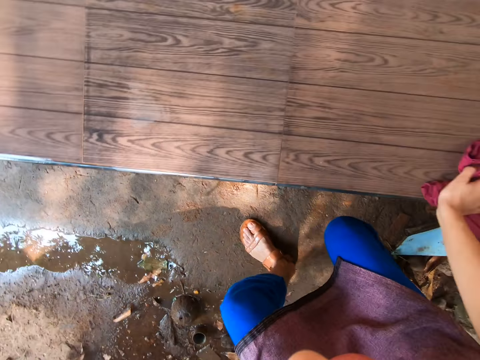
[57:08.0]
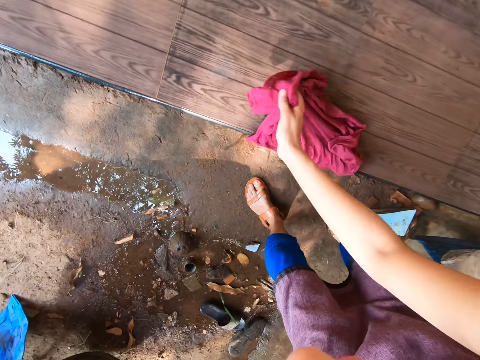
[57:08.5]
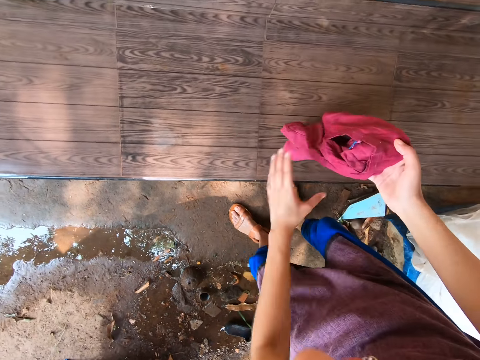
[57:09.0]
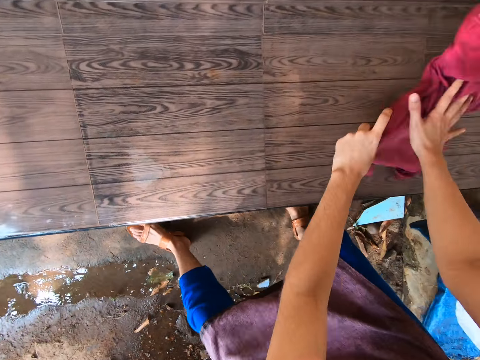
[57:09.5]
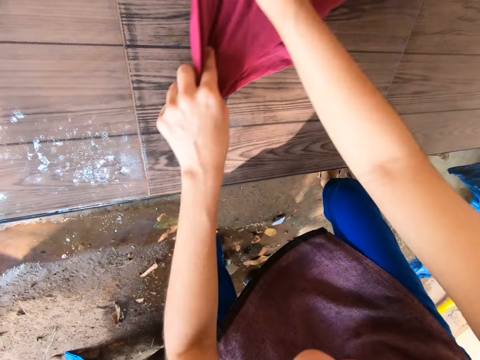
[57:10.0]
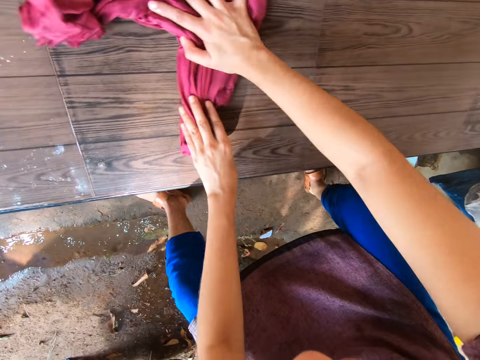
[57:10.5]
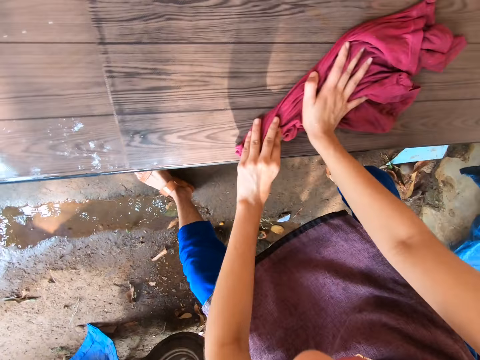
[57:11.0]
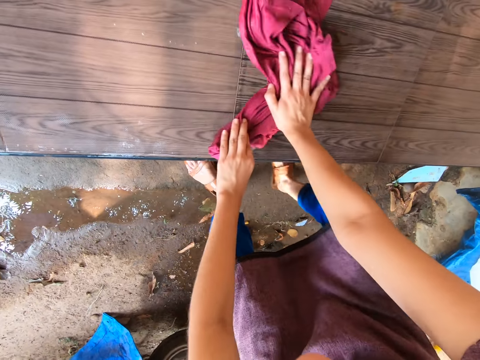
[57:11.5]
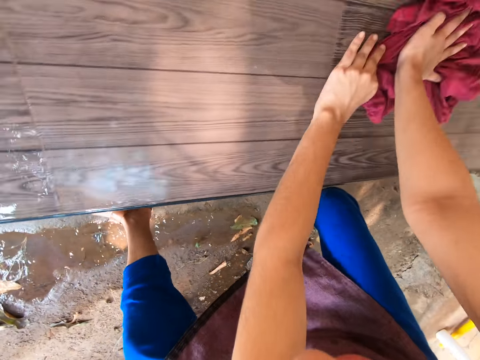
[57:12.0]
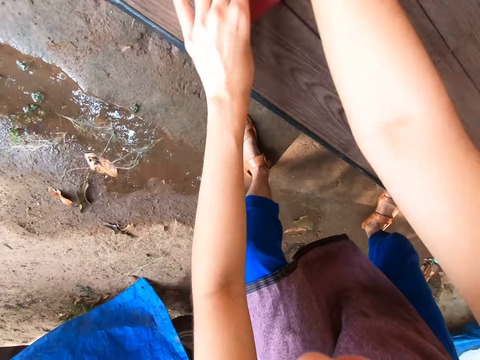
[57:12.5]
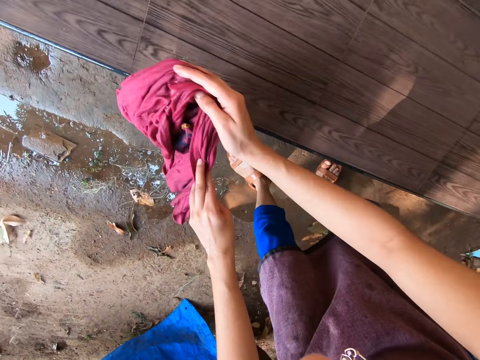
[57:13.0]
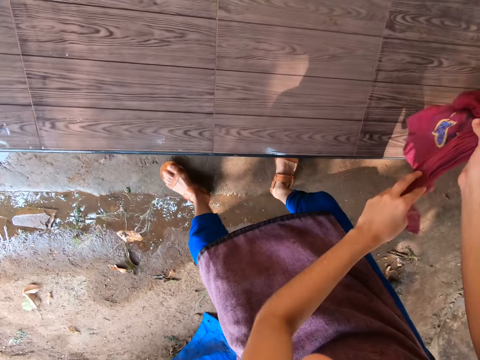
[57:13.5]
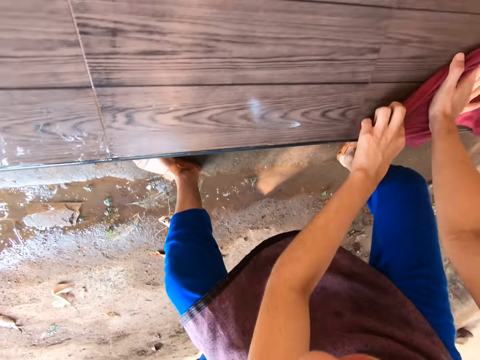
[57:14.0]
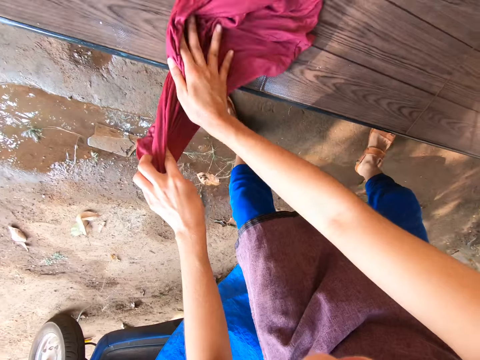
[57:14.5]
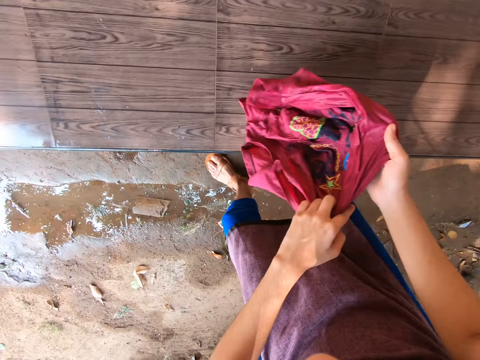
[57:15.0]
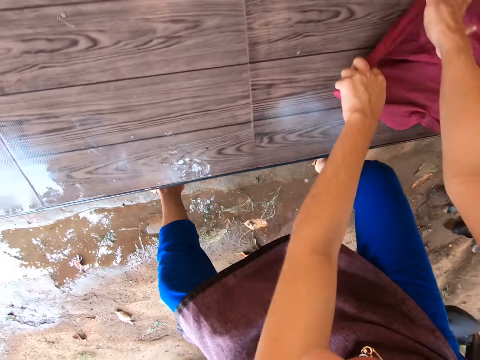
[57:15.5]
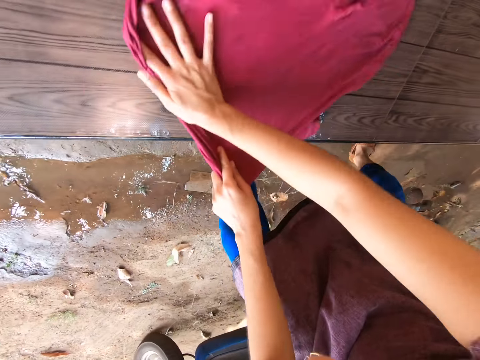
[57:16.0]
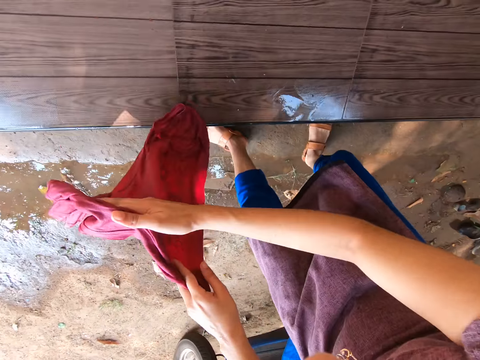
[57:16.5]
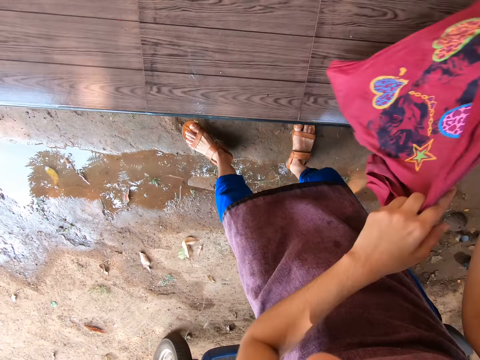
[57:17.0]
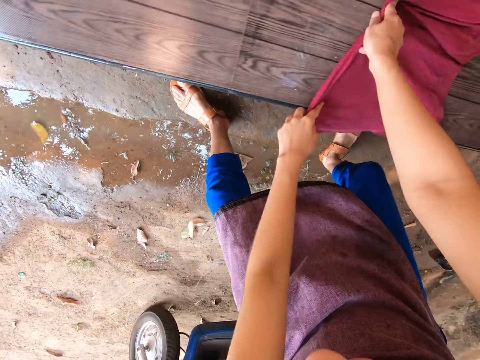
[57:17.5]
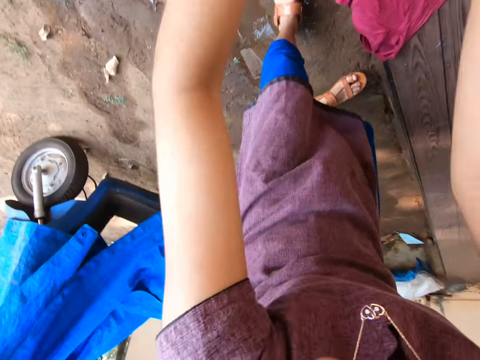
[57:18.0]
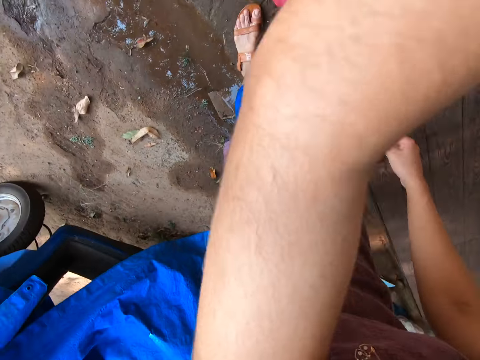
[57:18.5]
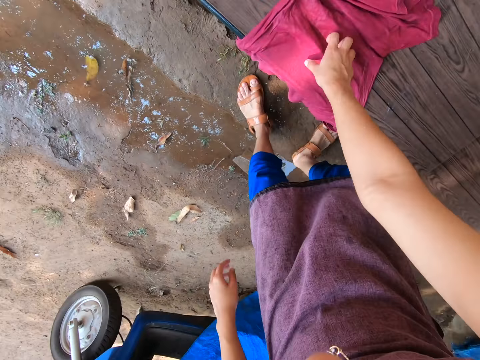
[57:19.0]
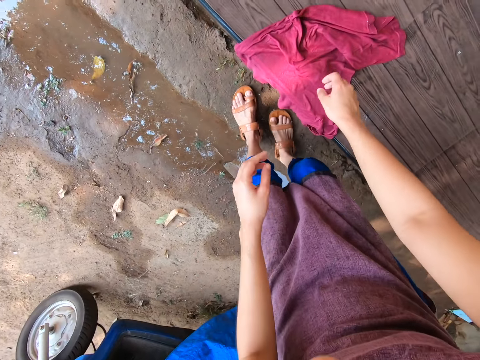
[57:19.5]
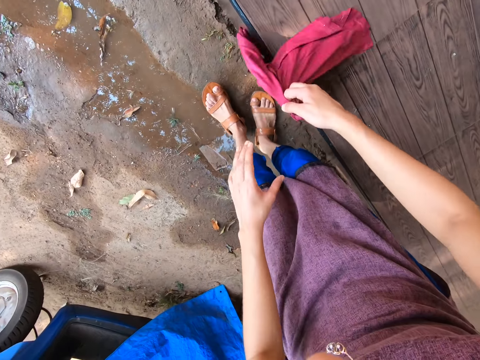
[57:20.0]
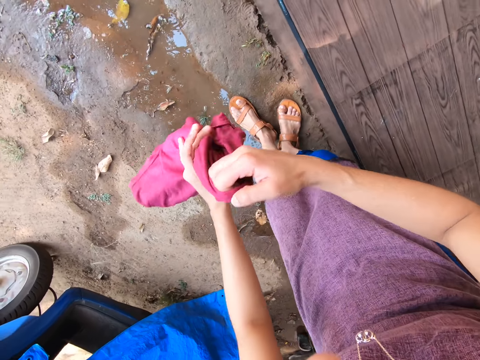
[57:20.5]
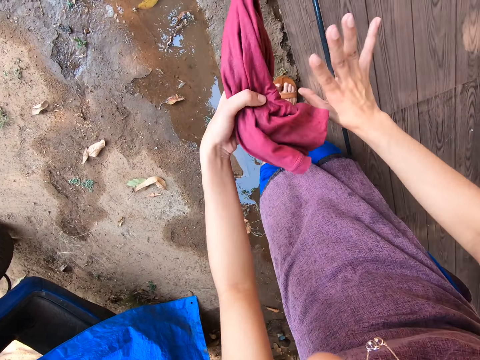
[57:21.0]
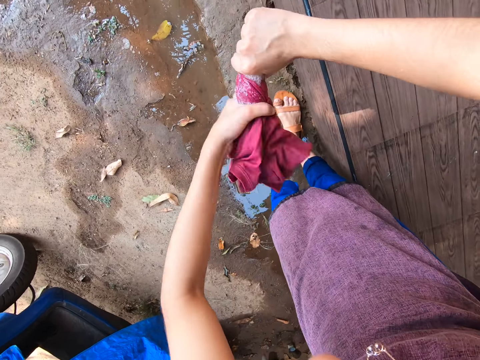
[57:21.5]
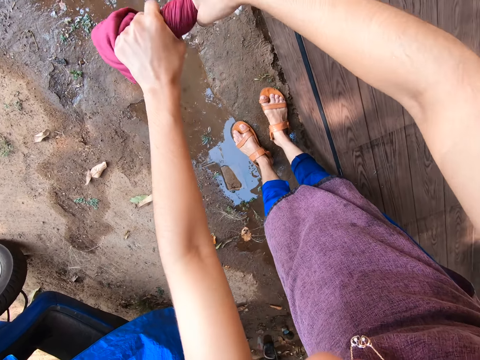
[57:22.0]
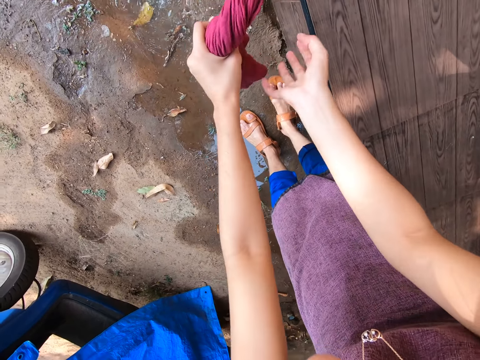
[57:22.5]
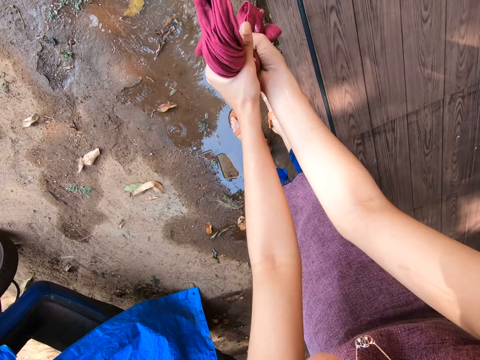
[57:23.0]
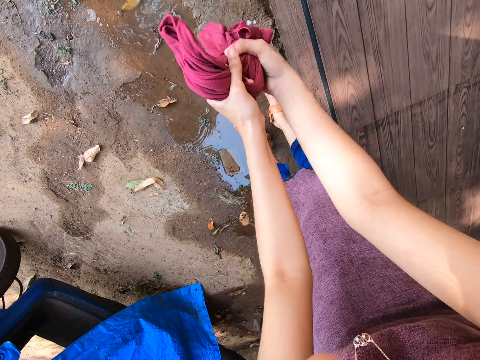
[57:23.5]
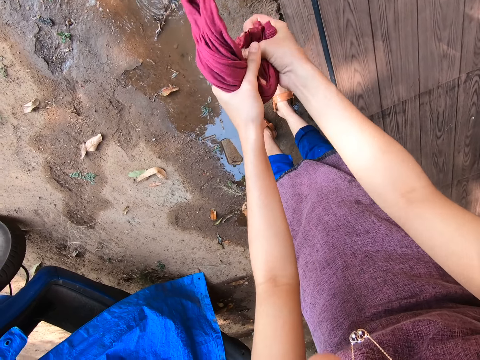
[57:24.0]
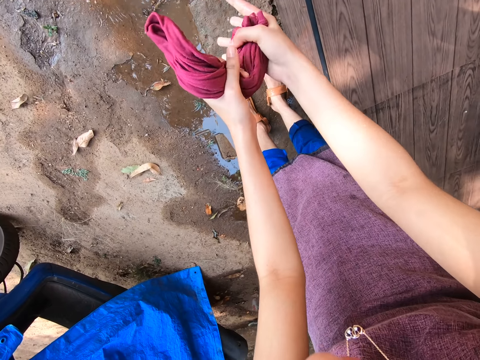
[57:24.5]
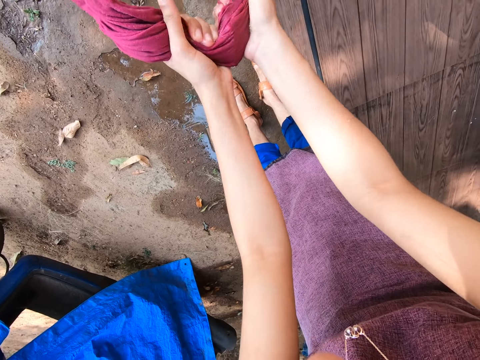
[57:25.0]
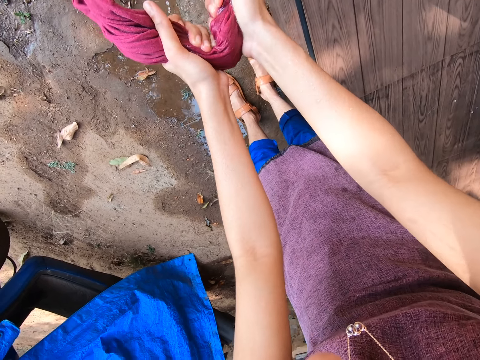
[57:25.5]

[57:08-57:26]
The camera wearer holds the cloth in her right hand with both hands. She cleans the front stairs with the cloth in her hands. She squeezes the cloth in her hands.

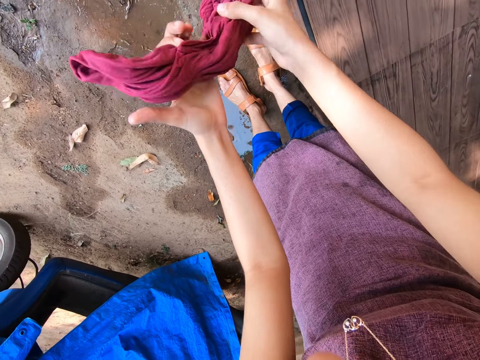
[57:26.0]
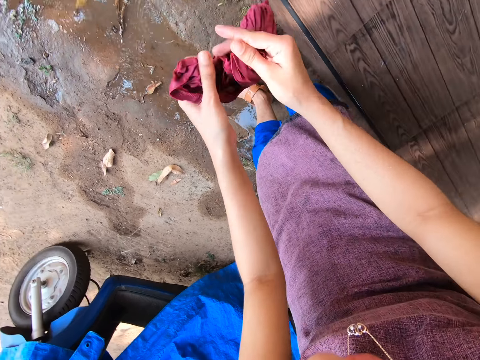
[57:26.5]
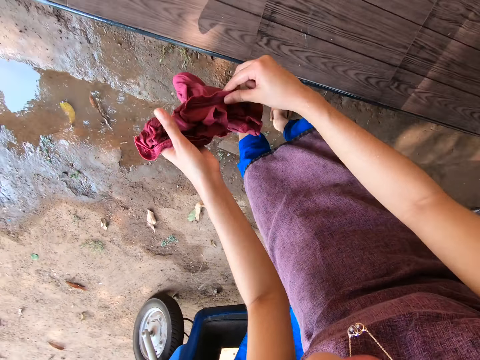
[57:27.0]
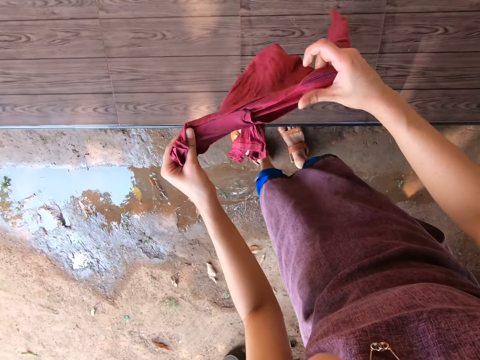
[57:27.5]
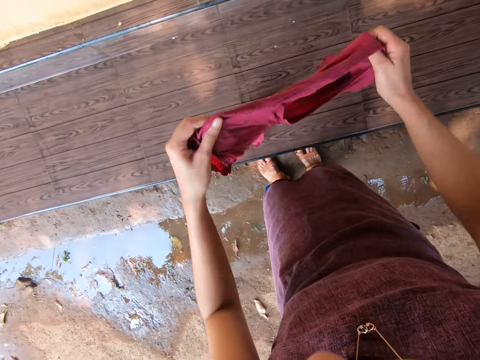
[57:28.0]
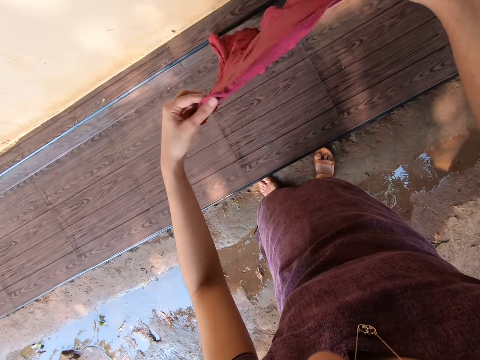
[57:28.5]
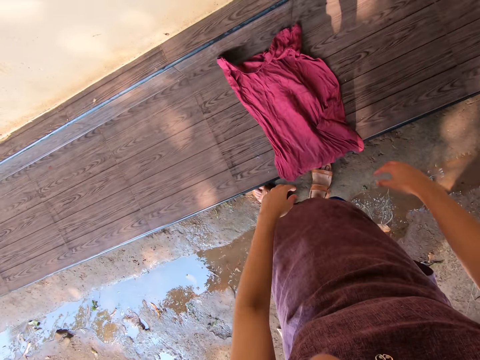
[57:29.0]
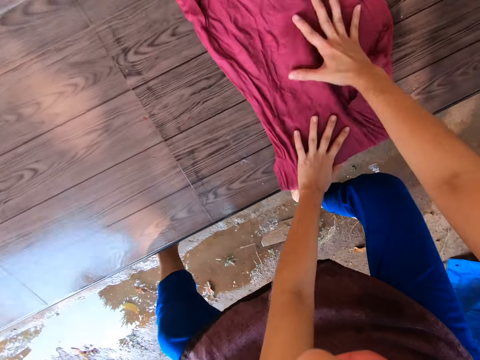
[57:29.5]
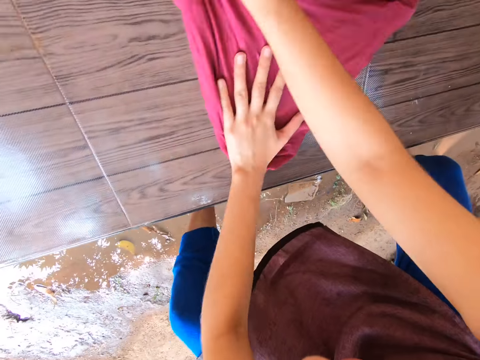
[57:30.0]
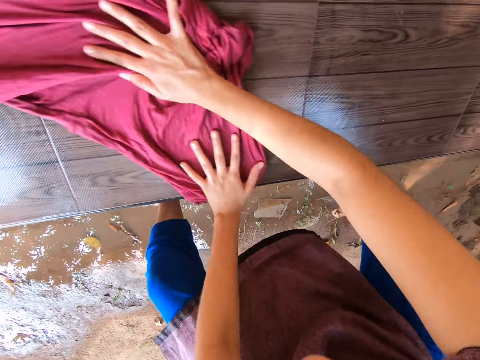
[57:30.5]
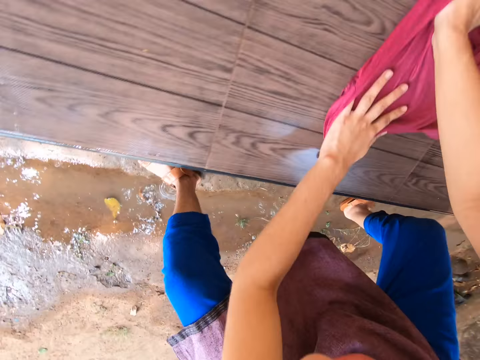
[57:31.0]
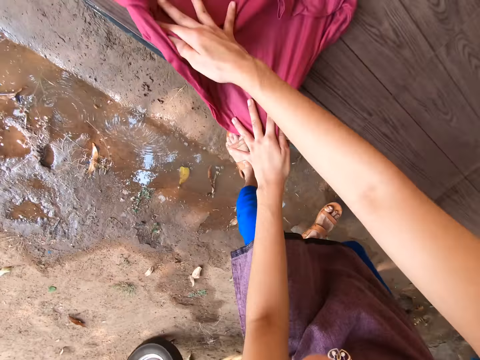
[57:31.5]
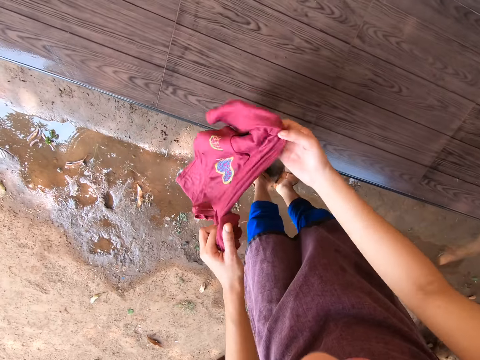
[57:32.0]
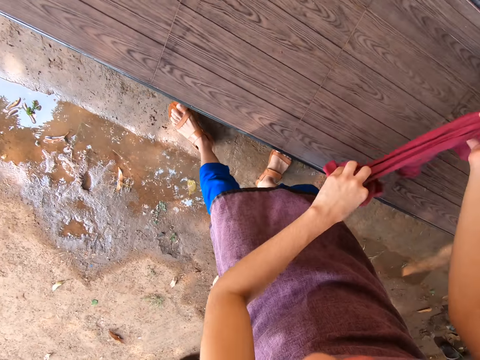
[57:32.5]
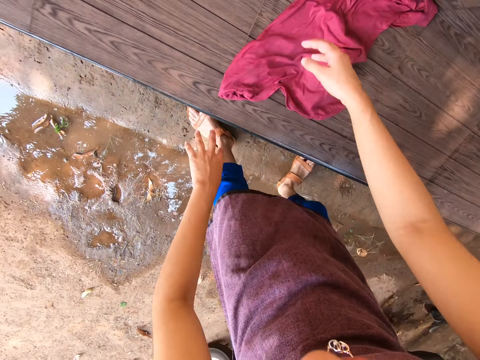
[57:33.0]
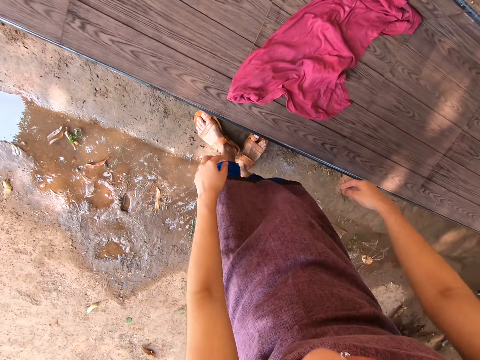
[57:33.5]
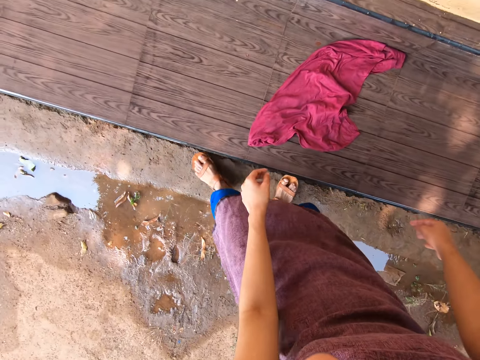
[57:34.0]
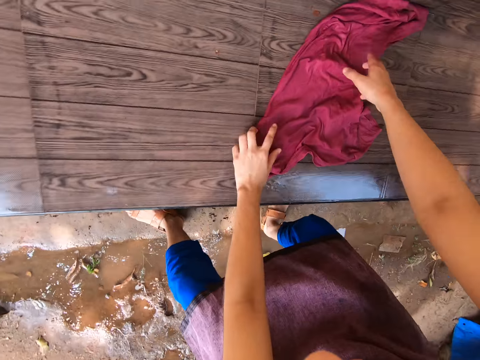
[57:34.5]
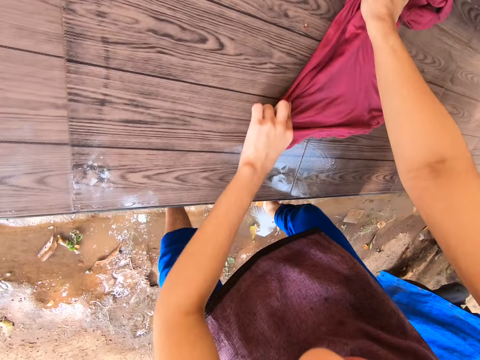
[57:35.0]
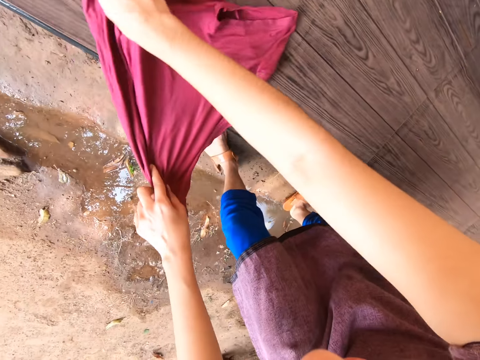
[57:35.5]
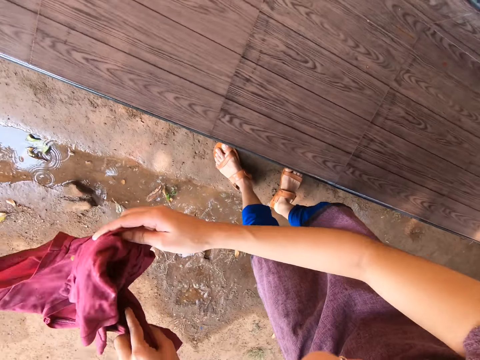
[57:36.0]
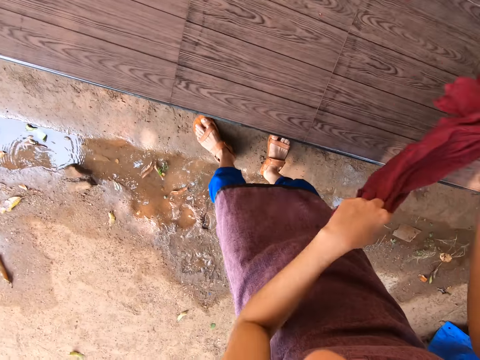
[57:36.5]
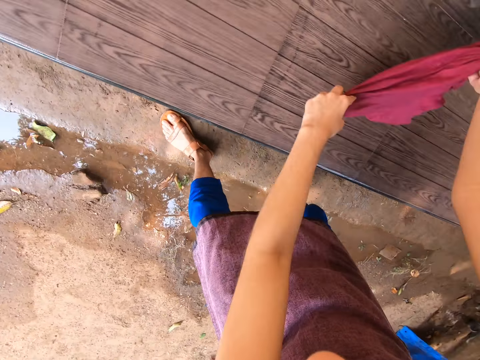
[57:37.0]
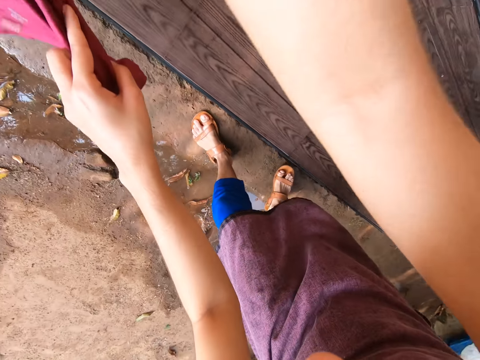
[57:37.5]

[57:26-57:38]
The camera wearer drops the cloth in her hands on the front stairs. She cleans the front stairs with the cloth in her hands. She drops the cloth in her hands on the front stairs. She cleans the front stairs with the cloth in her hands.
